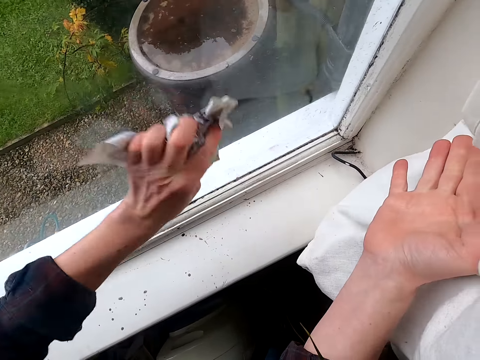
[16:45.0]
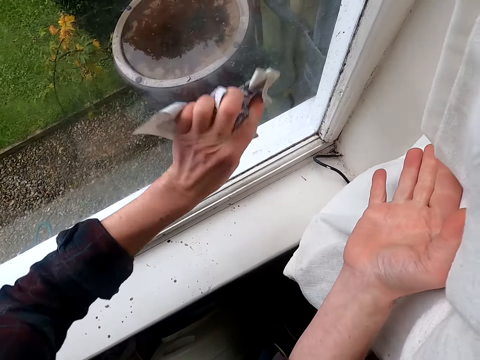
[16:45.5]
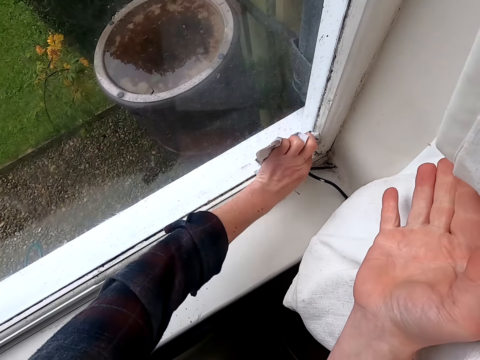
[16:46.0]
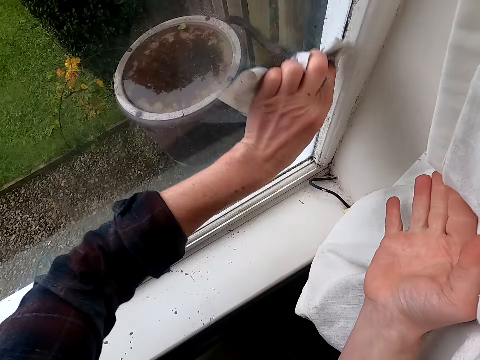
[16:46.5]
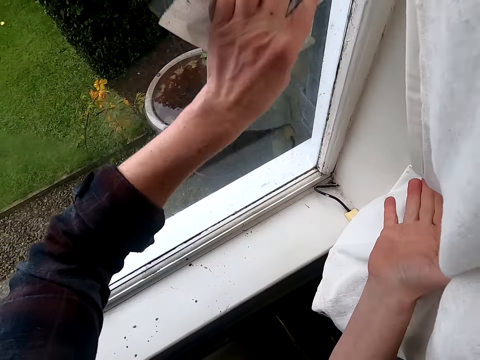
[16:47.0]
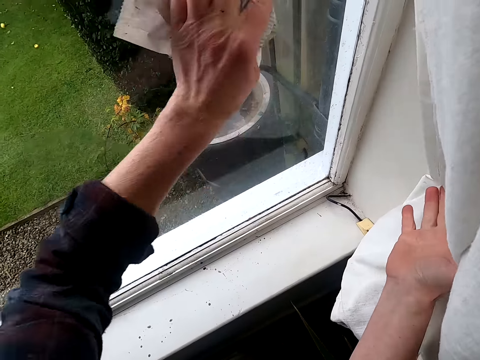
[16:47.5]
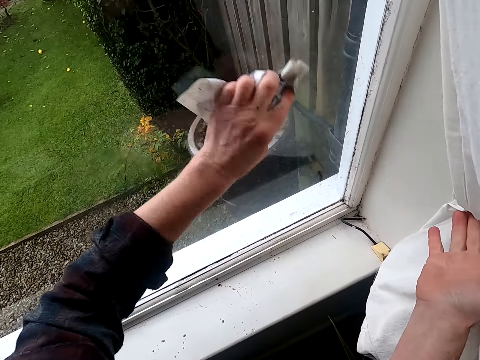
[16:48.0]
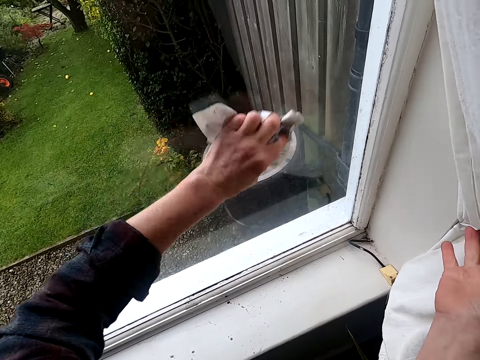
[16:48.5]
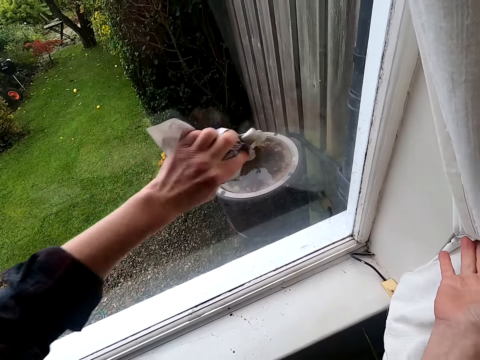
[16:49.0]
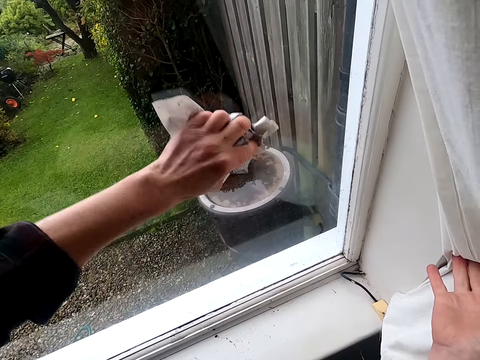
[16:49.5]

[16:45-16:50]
The camera wearer moves the curtain to the edge of the window with his right hand.

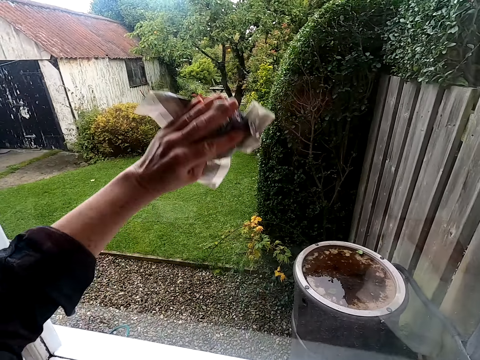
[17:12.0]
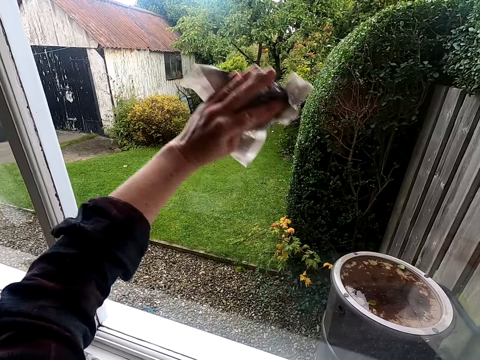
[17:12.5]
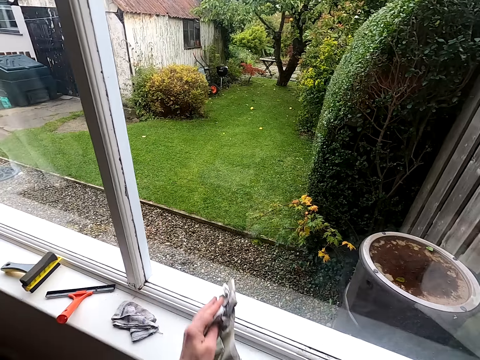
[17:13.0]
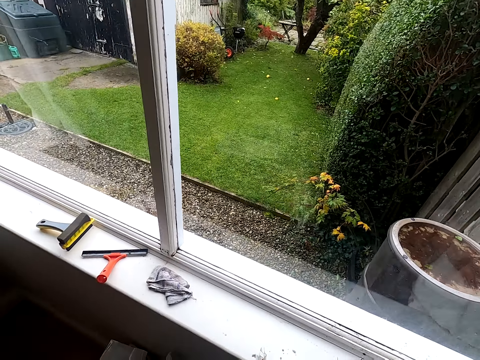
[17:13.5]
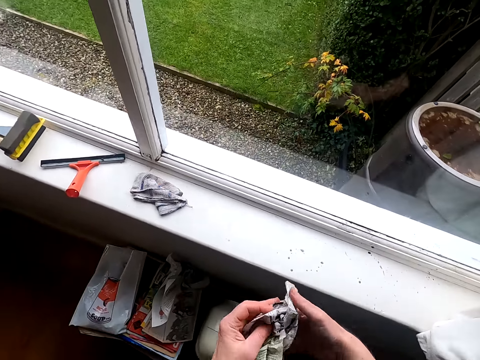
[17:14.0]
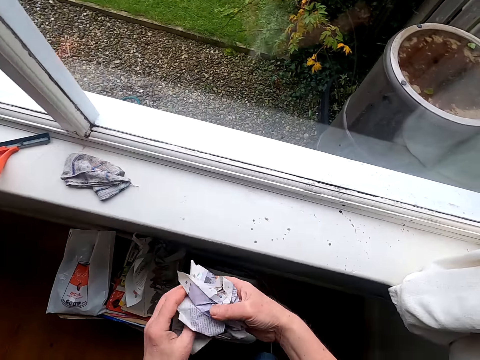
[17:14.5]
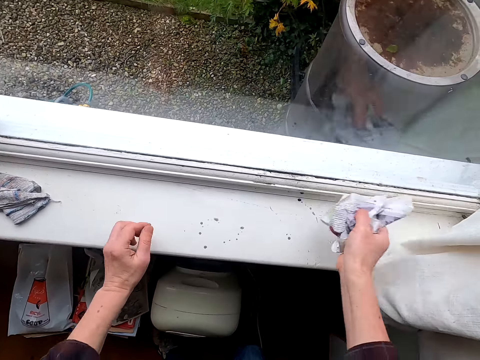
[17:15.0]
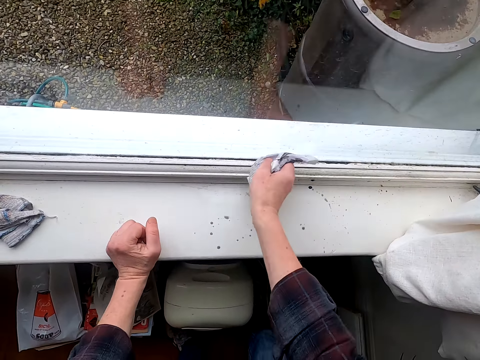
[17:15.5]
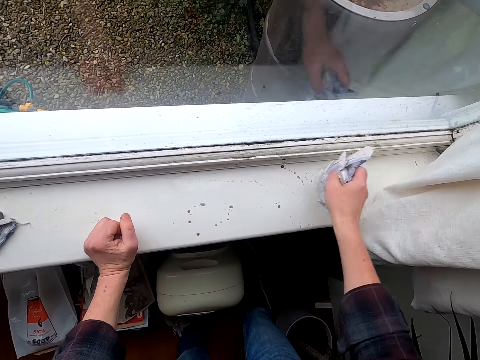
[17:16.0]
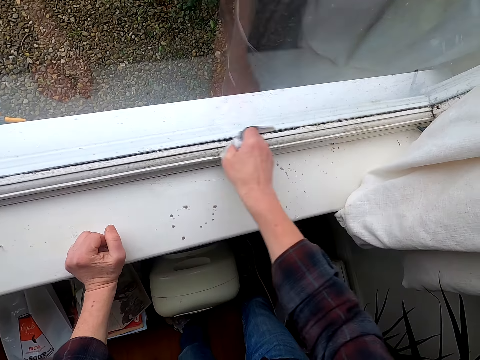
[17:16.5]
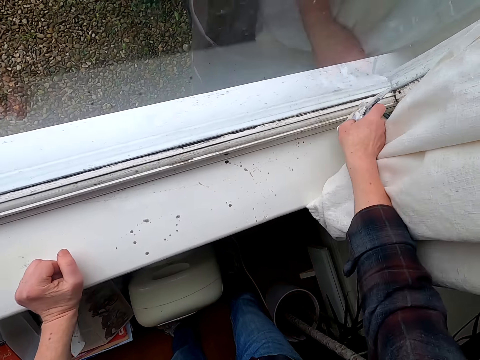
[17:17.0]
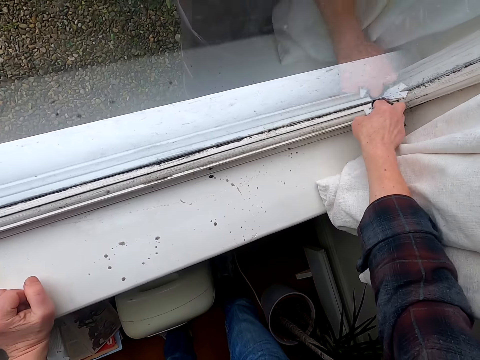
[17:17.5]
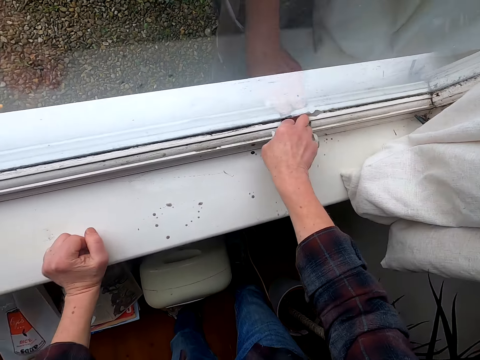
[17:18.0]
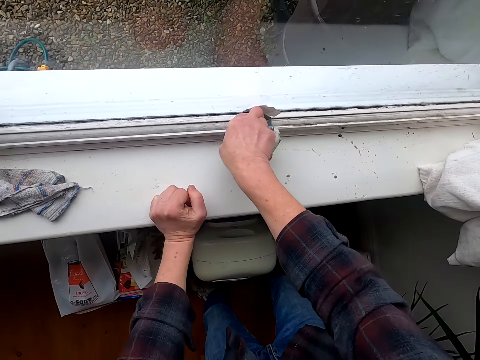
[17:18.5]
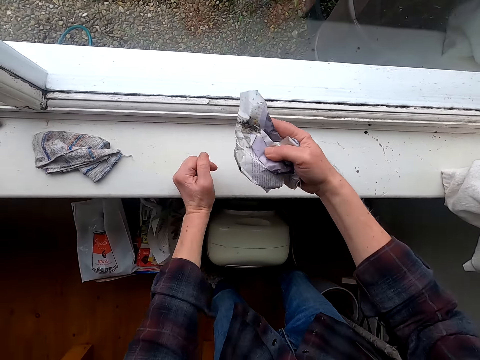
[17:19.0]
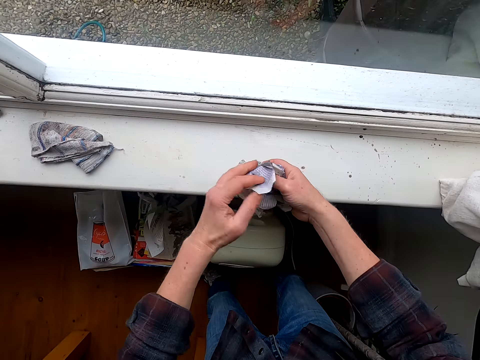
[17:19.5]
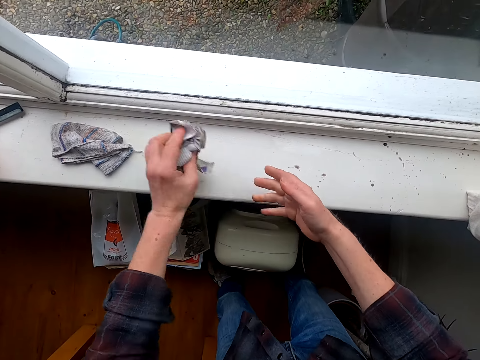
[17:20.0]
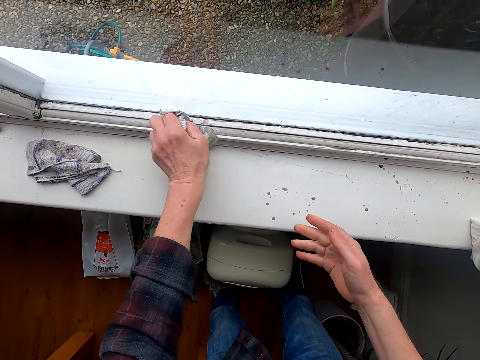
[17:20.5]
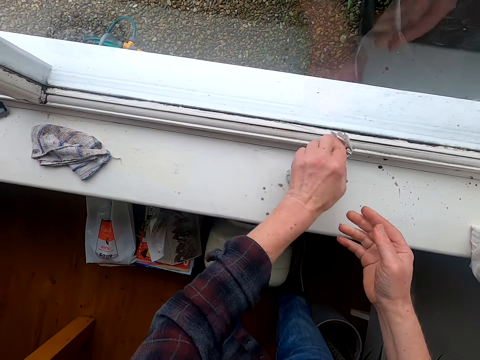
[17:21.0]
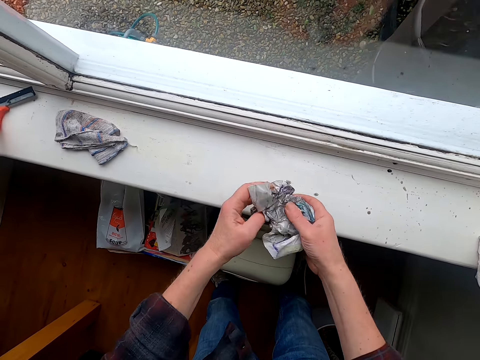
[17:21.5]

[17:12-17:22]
The camera wearer turns the paper. He transfers the paper to his right hand. He wipes the window edge trim with the paper. He wipes the window edge trim with his left hand.

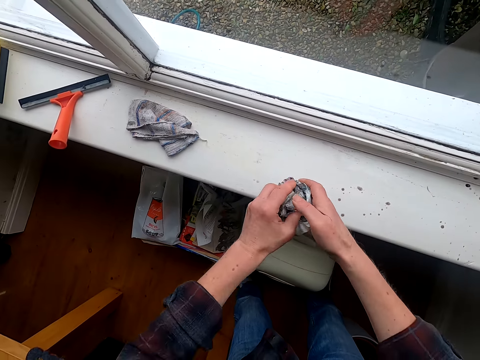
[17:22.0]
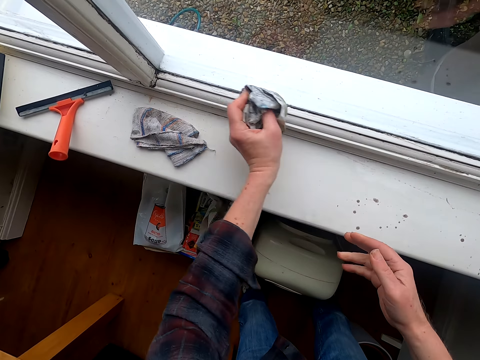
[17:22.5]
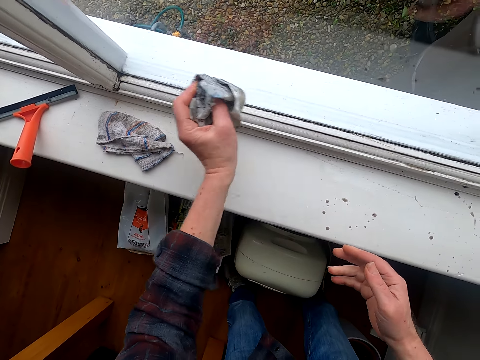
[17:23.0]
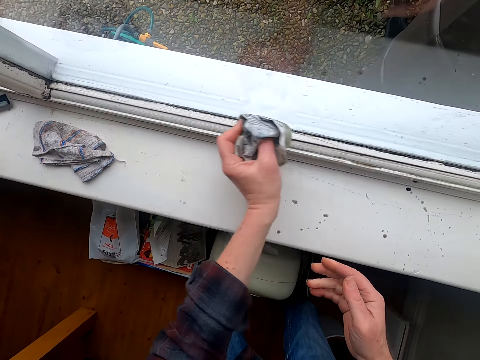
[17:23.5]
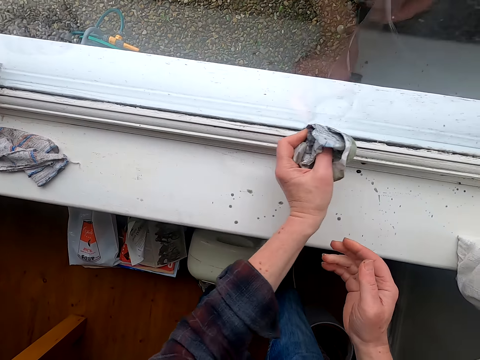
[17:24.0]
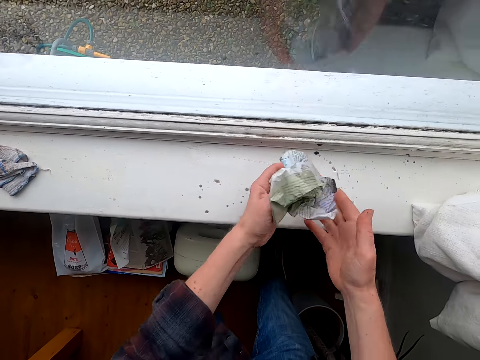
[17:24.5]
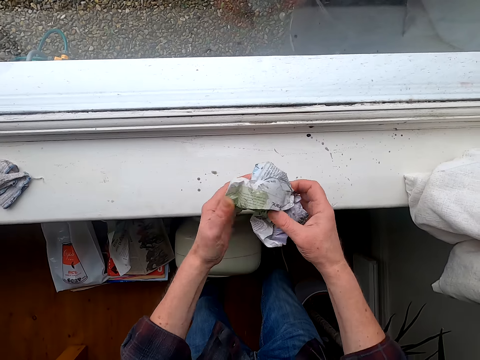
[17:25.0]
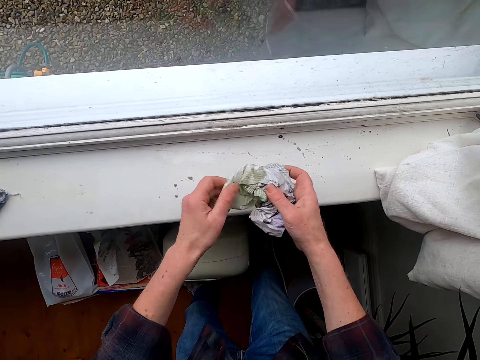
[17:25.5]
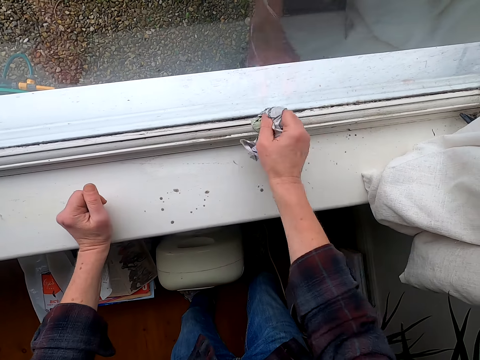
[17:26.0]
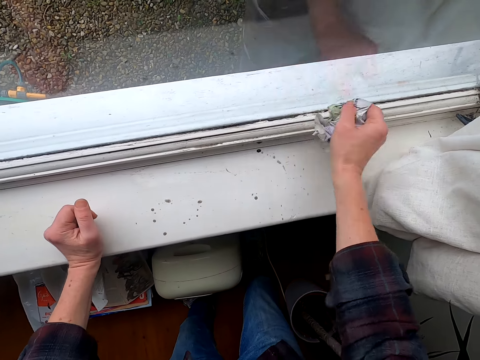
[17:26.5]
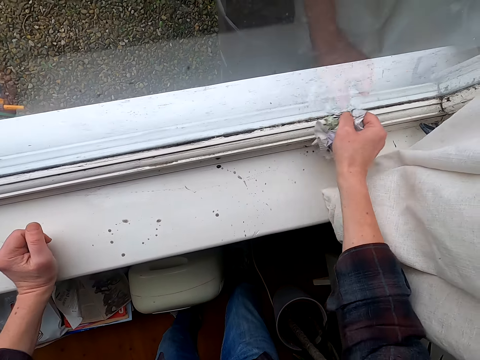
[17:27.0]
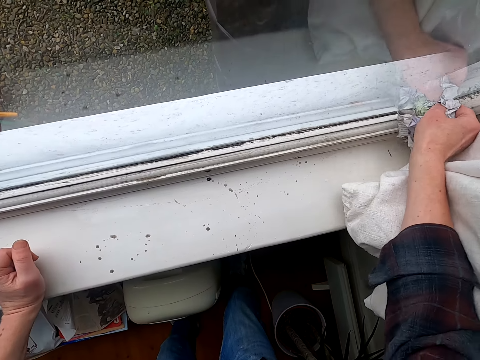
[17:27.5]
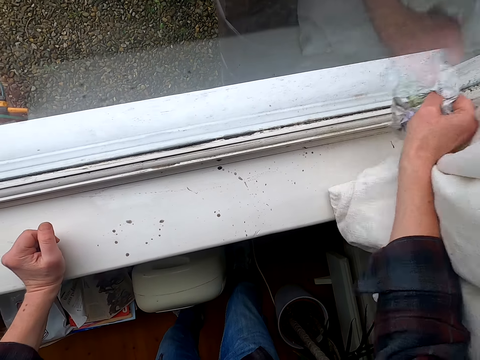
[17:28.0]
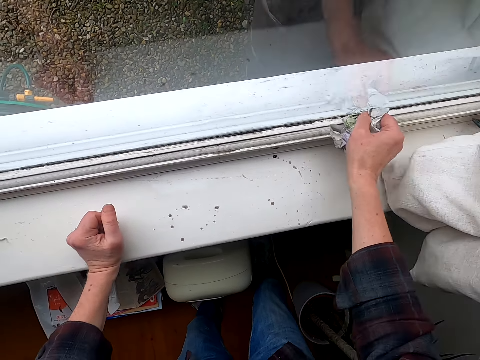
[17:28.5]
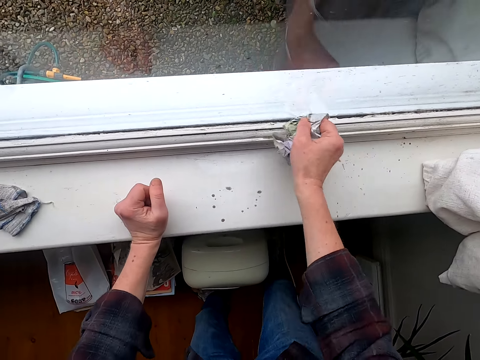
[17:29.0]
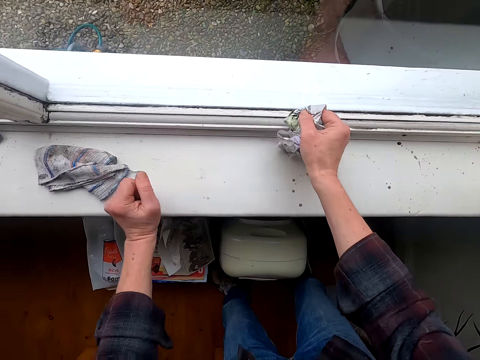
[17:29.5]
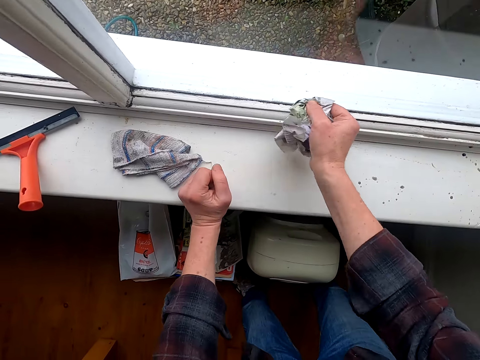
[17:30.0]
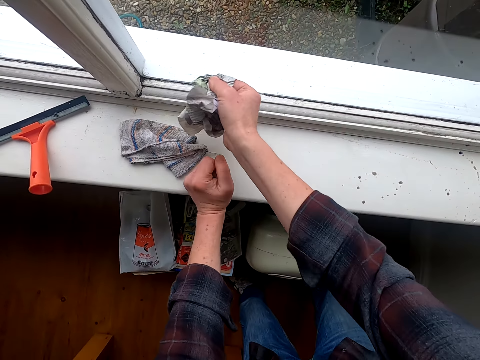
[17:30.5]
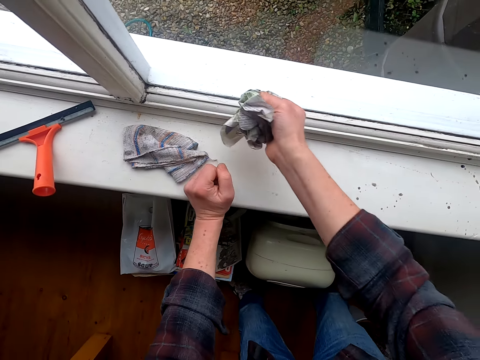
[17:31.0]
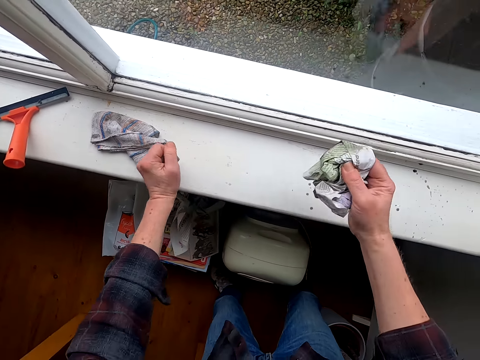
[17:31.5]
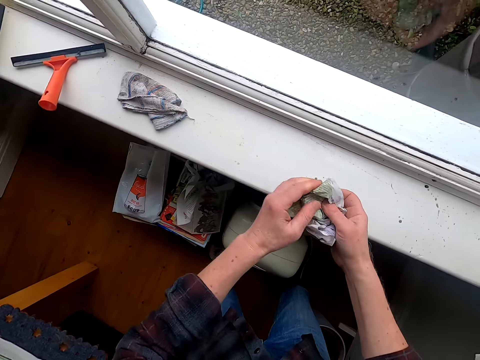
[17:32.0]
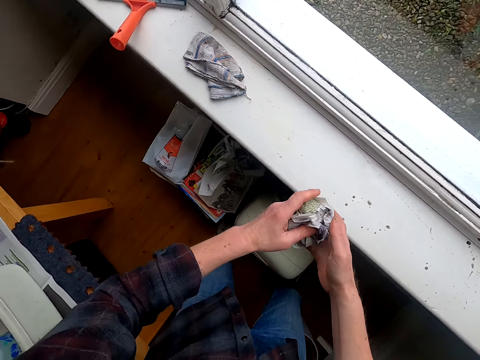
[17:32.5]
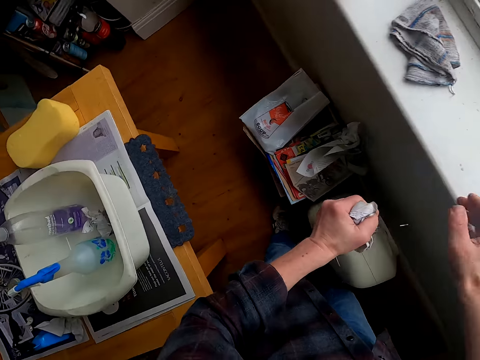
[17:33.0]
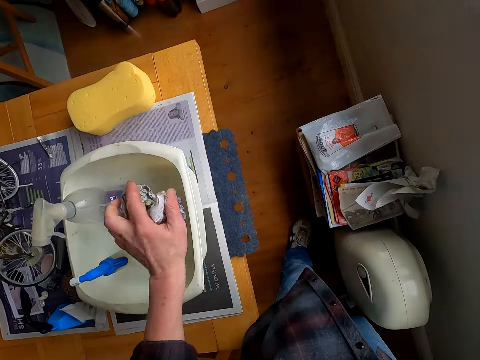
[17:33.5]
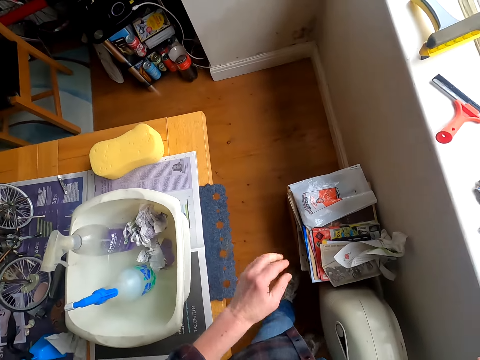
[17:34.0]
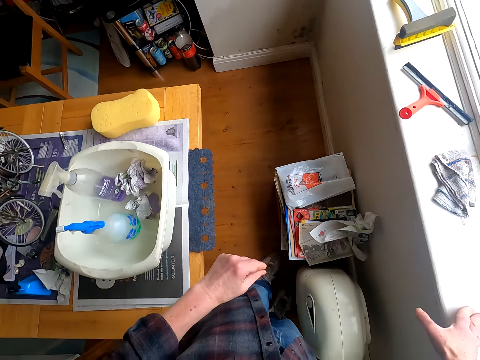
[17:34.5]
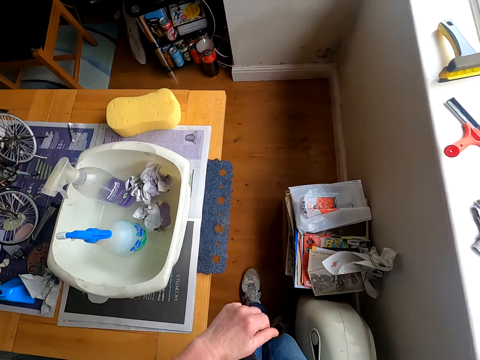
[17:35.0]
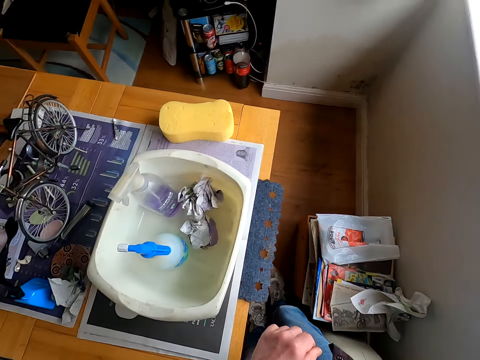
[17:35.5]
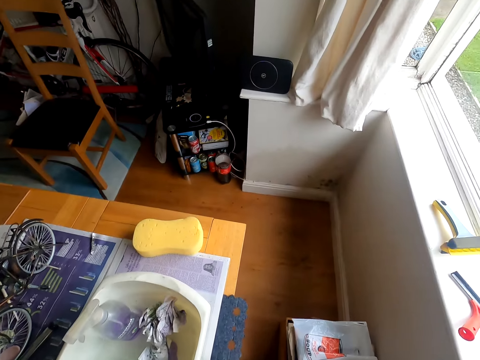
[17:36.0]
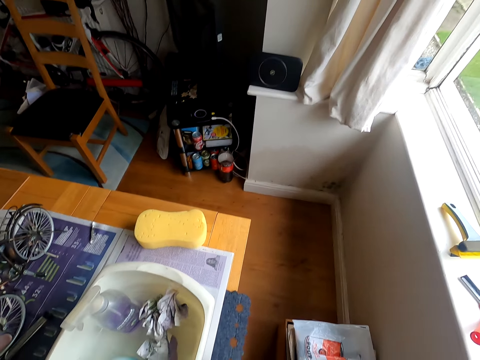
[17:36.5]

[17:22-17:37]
The camera wearer stretches the paper. He wipes the window. He stretches the paper. He wipes the window with his right hand. He transfers the paper to his left hand. He throws the paper into the bucket.
